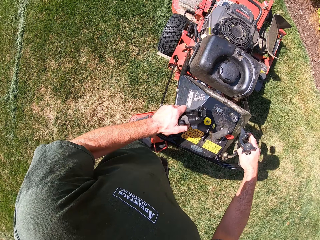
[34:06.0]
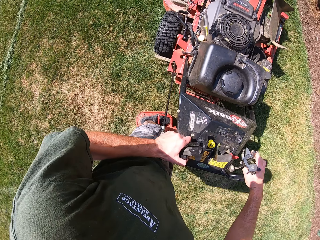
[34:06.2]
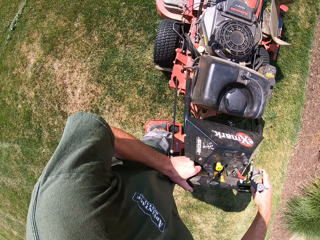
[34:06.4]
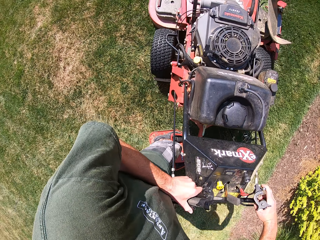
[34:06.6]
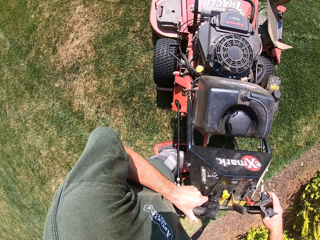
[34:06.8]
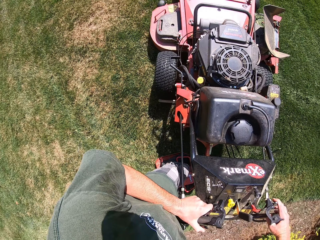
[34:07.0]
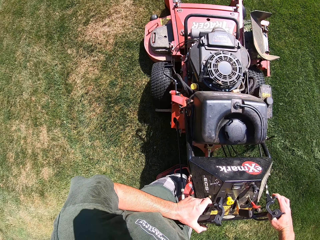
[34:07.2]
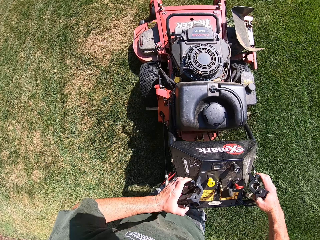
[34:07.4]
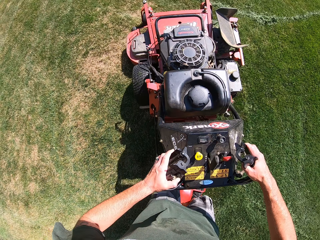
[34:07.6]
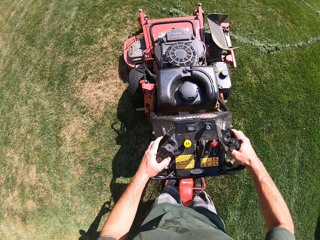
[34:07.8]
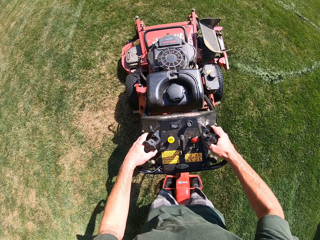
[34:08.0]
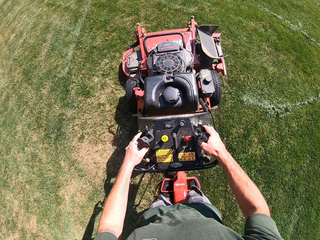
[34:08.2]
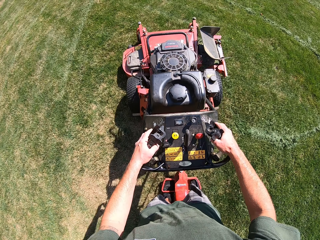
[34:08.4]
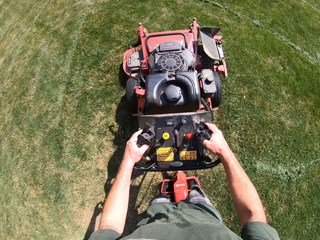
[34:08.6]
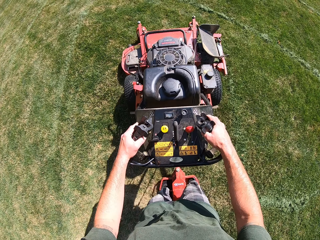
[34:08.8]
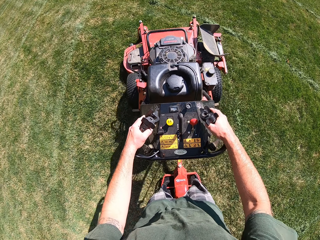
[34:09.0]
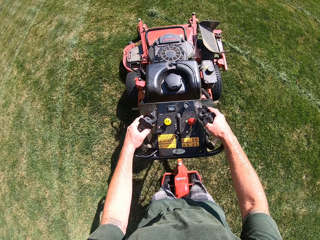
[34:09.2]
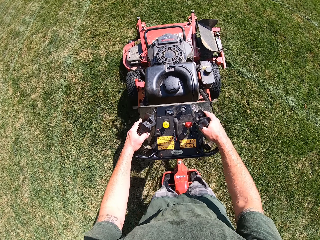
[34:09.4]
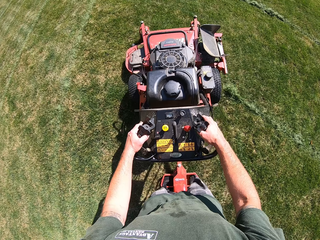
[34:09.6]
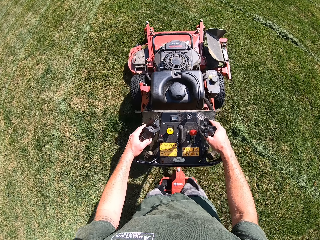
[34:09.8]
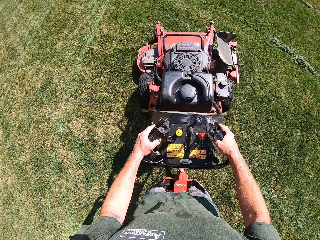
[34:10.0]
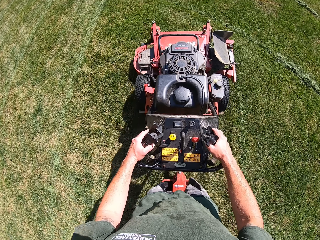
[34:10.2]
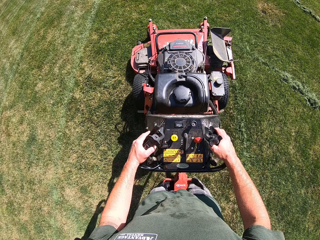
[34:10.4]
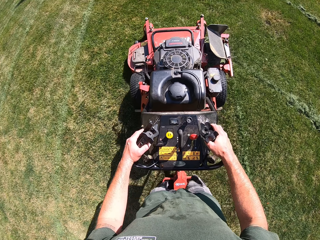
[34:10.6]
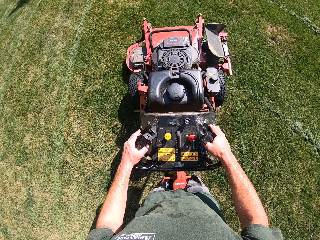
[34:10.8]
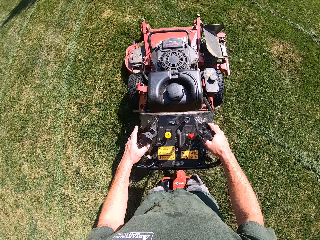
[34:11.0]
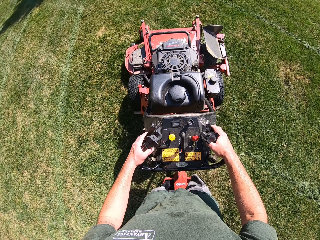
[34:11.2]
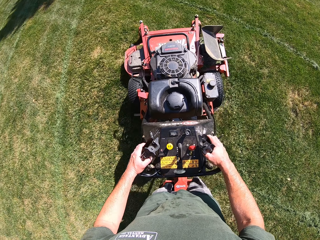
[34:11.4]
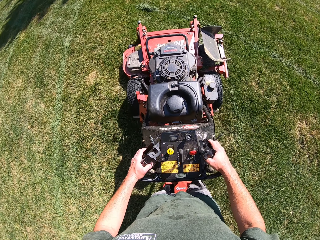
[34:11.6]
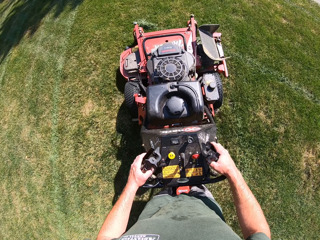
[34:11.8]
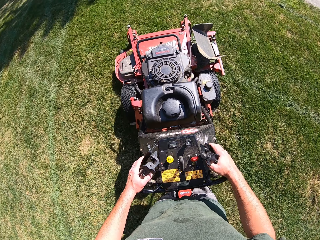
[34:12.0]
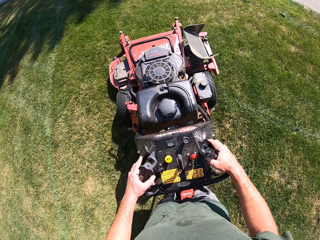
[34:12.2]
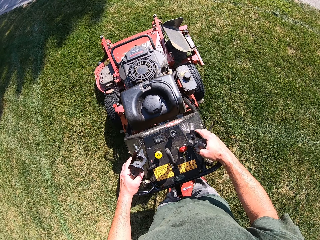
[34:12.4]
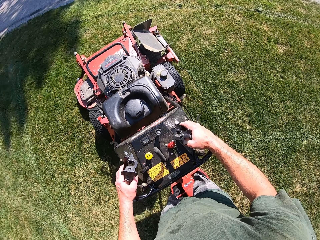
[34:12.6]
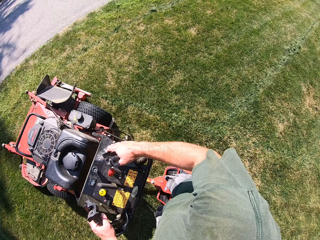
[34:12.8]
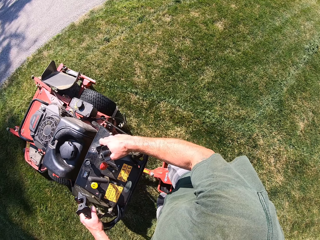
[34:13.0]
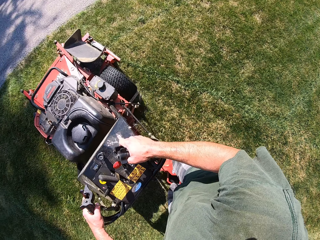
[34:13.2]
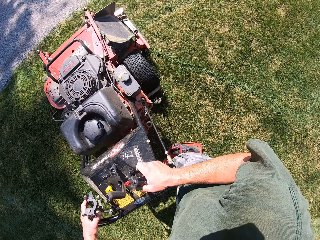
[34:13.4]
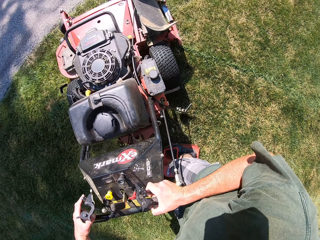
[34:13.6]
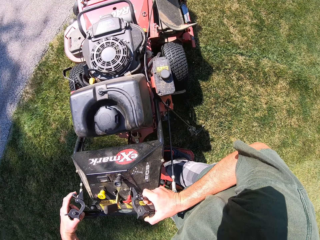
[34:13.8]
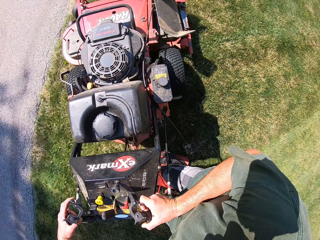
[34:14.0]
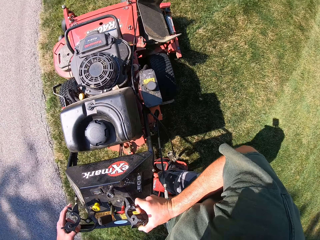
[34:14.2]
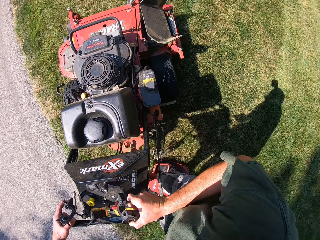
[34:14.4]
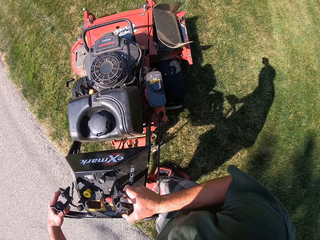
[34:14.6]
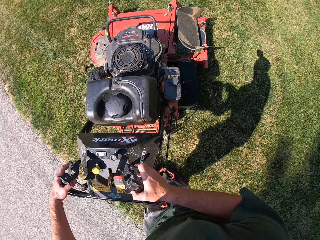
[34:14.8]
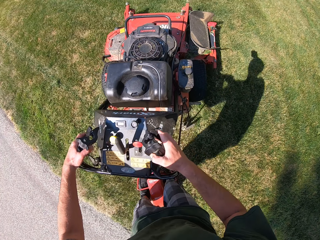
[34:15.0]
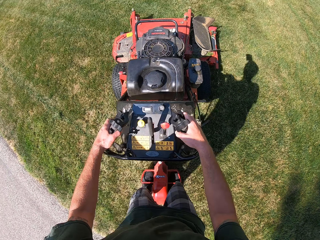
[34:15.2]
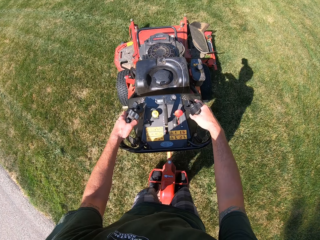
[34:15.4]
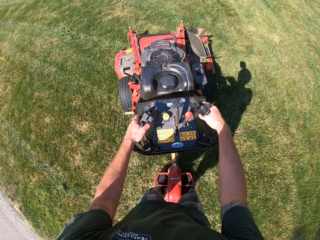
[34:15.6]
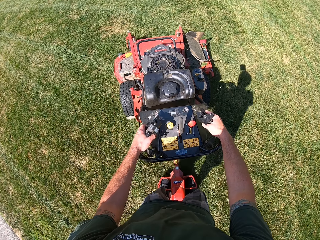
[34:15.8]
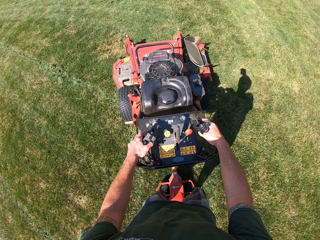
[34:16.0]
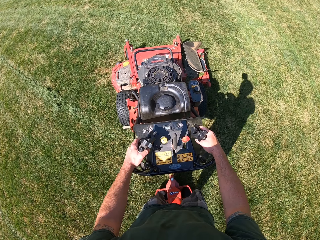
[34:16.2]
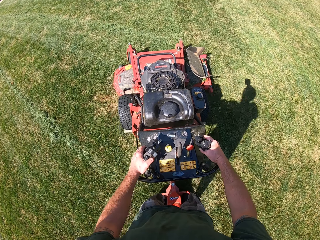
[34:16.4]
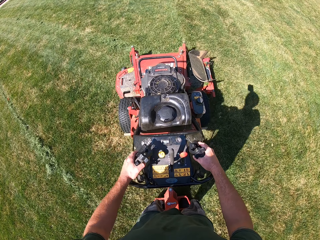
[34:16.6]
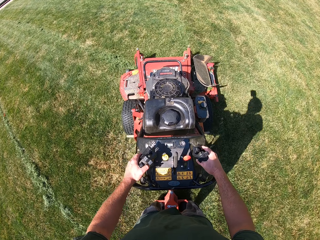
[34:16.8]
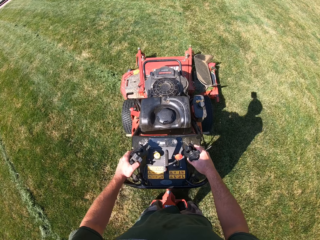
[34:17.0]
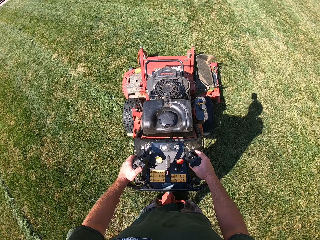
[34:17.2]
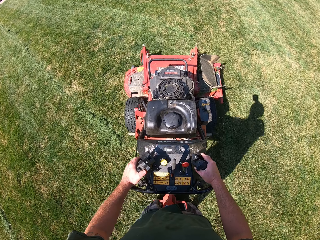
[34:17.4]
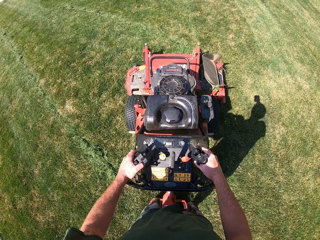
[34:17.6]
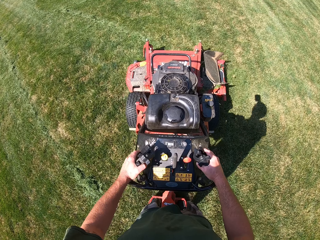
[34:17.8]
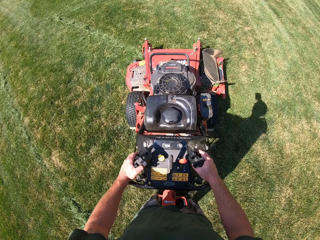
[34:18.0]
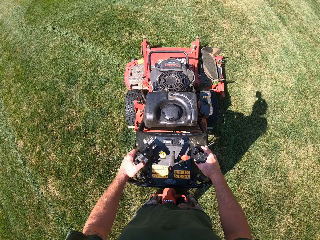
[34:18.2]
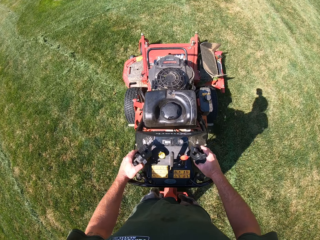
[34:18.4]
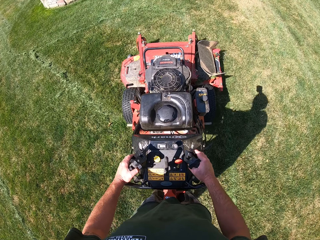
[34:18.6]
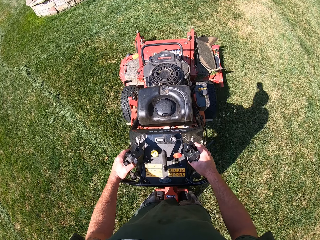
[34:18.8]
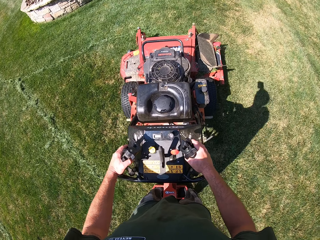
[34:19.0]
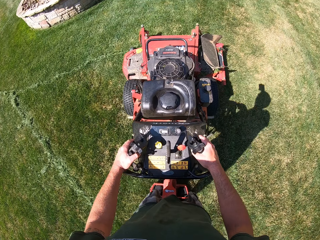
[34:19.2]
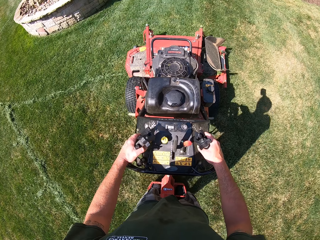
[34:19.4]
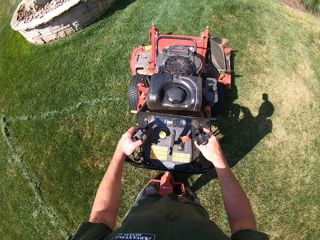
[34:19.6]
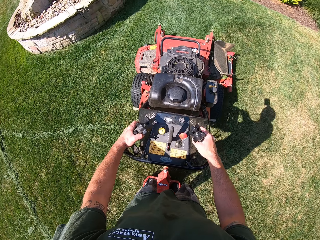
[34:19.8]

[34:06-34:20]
The camera wearer turns the lawn mower to the left. They mow the lawn with the lawn mower. They turn the lawn mower to the right. They mow the lawn with the lawn mower.

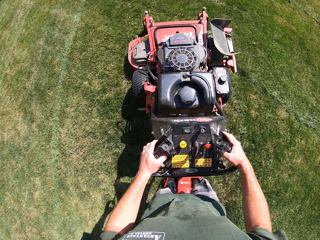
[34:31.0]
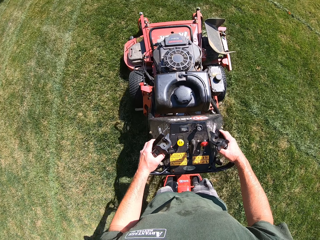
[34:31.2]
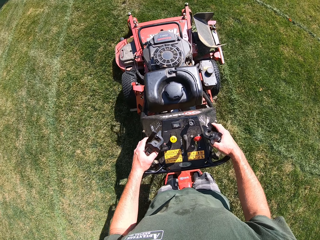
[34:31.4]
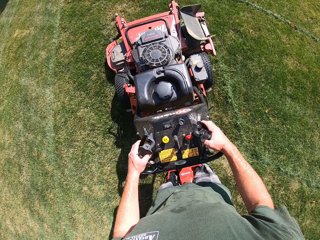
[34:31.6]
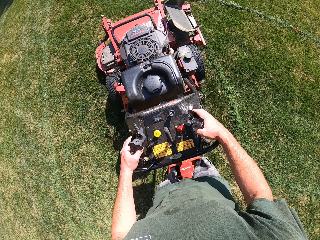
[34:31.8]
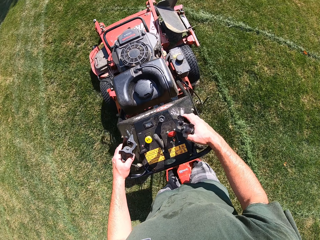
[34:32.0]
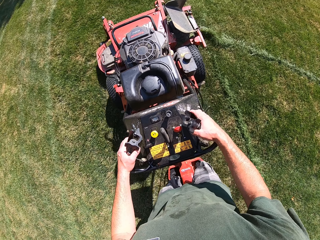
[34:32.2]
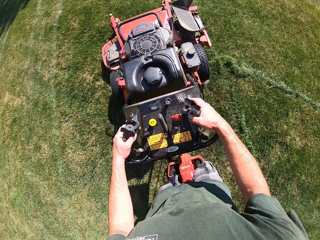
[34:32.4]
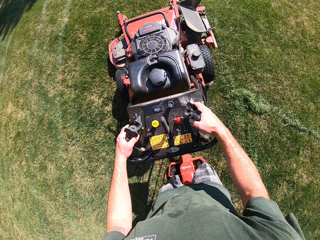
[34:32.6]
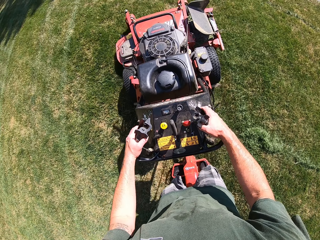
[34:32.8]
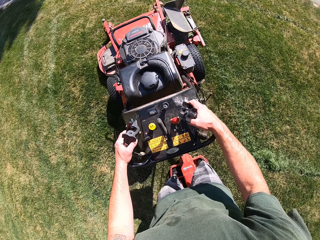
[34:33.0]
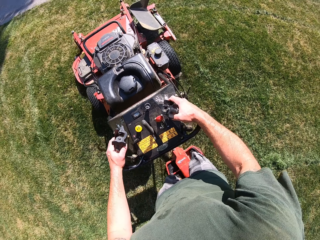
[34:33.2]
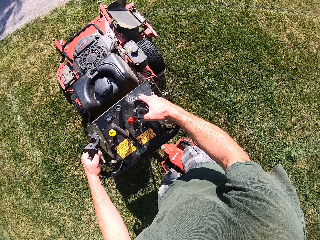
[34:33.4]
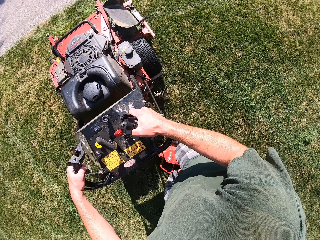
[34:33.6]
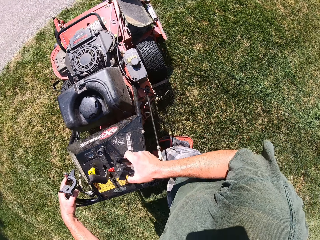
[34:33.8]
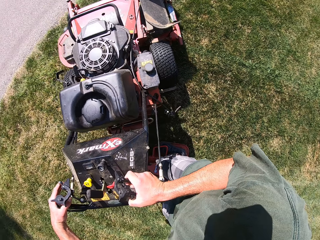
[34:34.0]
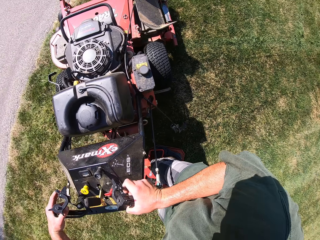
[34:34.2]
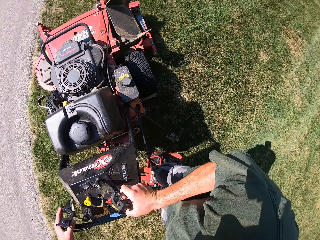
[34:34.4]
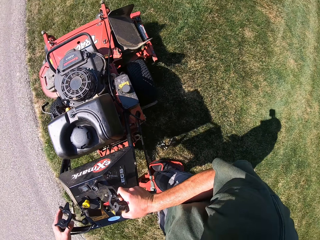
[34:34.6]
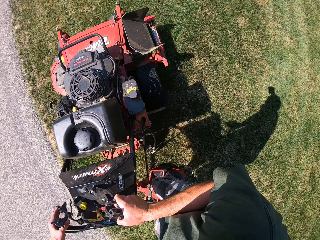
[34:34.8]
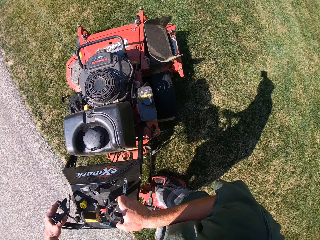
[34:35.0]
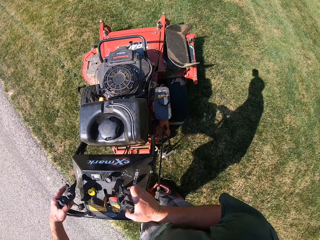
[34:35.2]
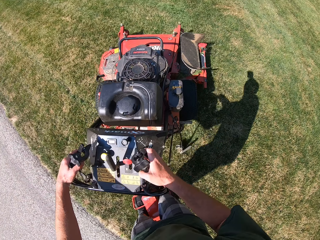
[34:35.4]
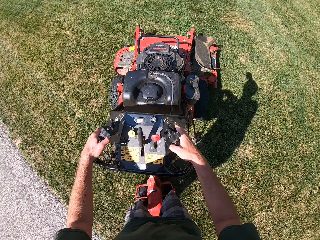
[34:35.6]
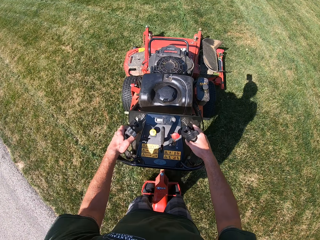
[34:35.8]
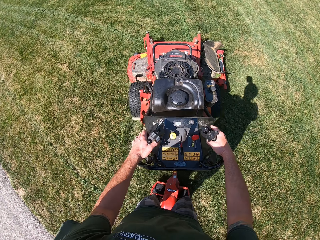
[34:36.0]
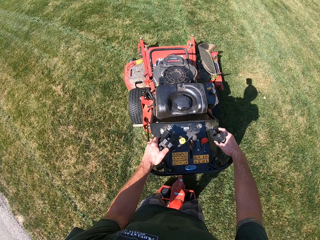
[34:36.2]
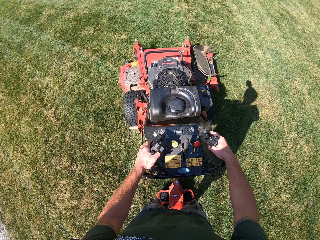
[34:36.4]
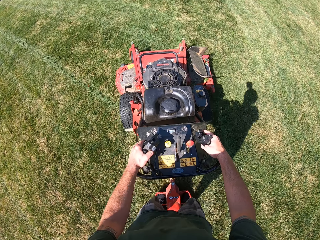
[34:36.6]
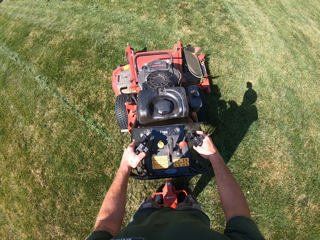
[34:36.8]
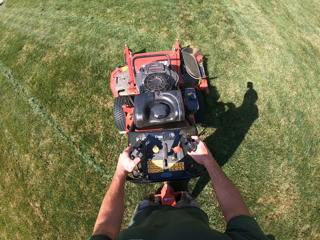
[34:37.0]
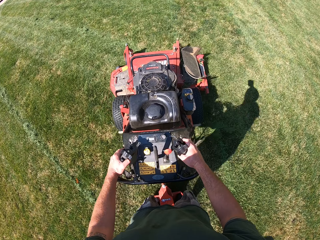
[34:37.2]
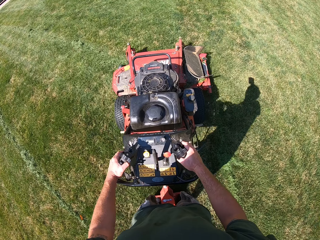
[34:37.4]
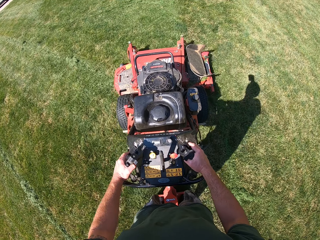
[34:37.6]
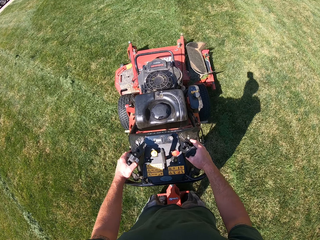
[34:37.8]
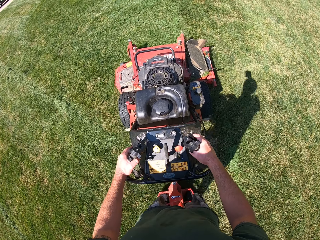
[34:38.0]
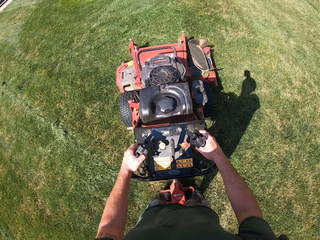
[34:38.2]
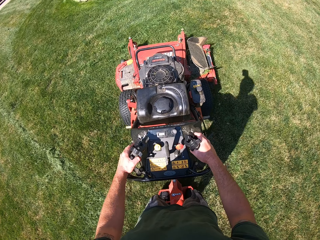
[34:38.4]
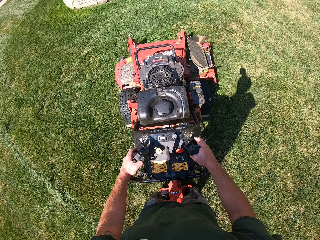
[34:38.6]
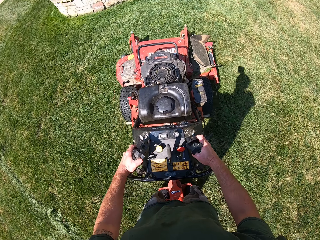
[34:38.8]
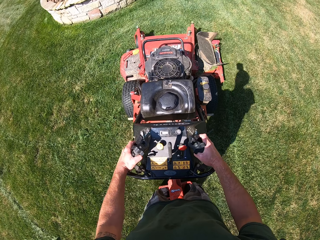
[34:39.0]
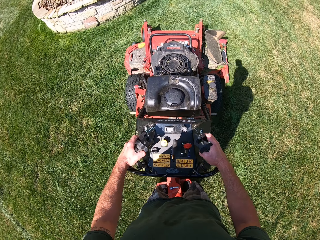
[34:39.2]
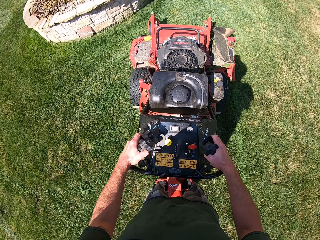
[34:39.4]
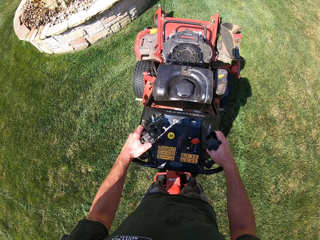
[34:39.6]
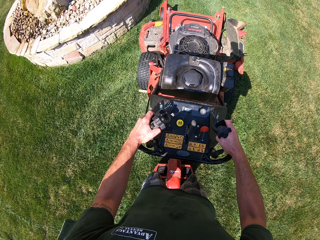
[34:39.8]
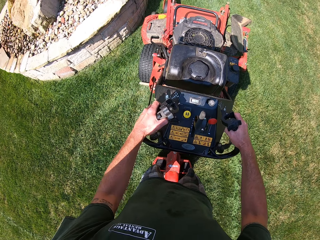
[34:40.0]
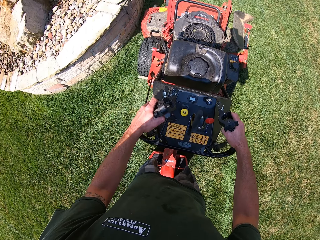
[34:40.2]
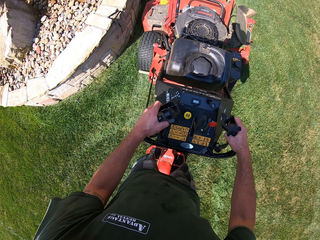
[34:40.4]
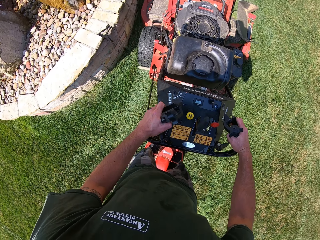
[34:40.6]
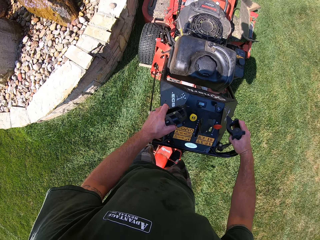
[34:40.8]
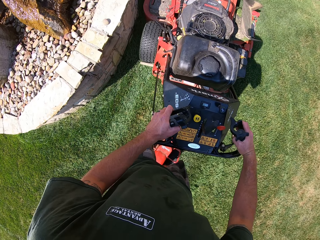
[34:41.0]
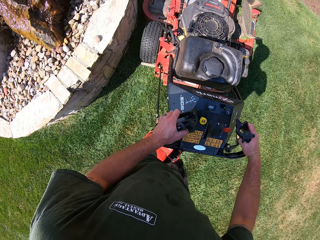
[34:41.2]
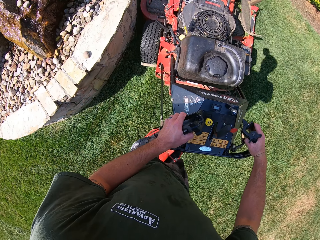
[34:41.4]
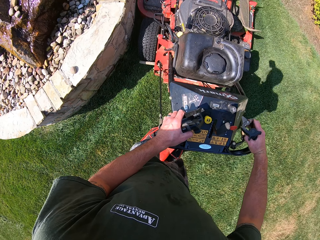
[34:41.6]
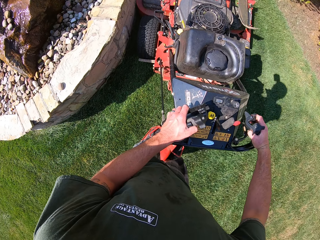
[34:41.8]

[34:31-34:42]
The camera wearer turns the lawn mower to the right. They mow the lawn with the lawn mower.
